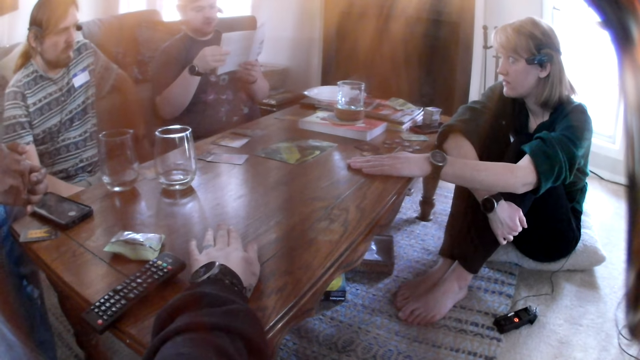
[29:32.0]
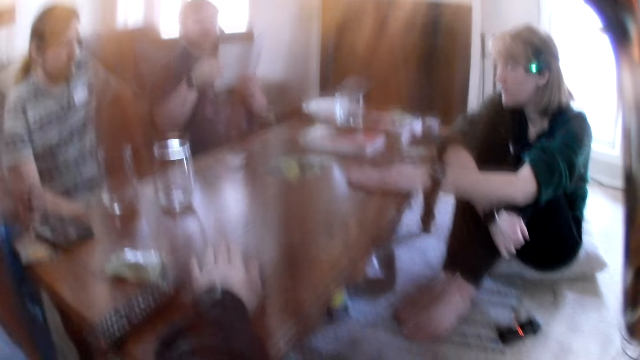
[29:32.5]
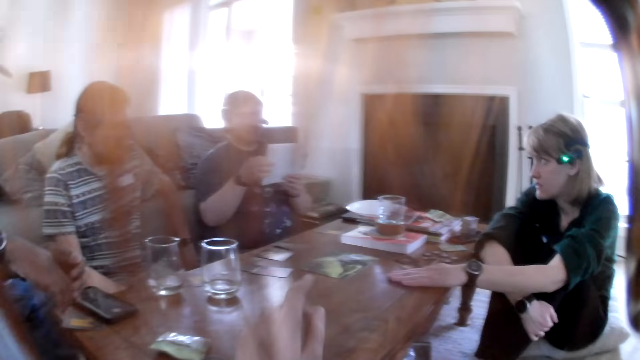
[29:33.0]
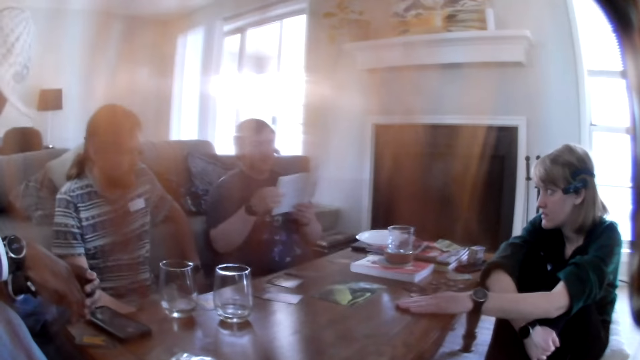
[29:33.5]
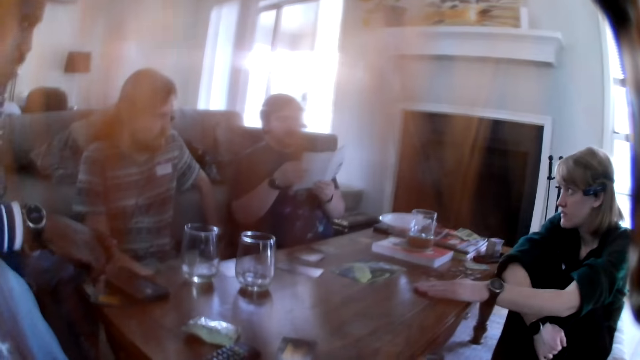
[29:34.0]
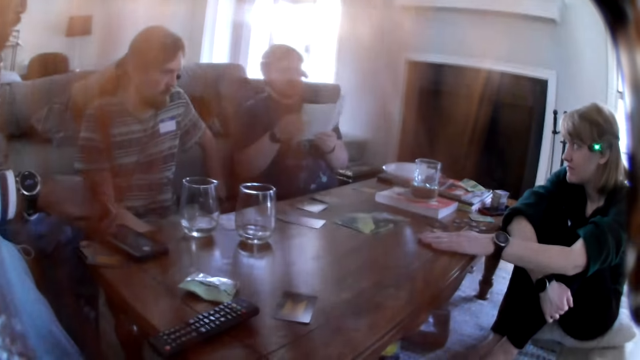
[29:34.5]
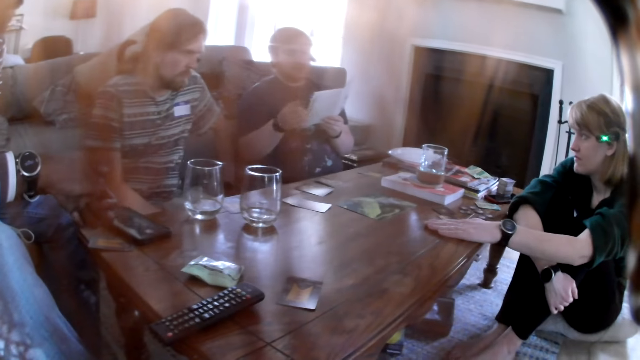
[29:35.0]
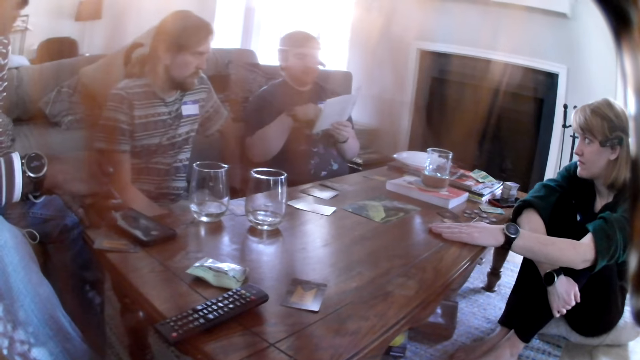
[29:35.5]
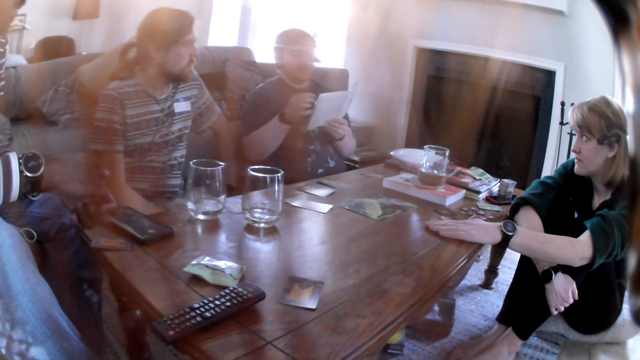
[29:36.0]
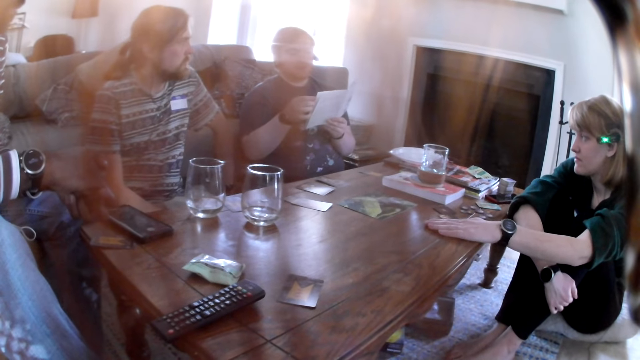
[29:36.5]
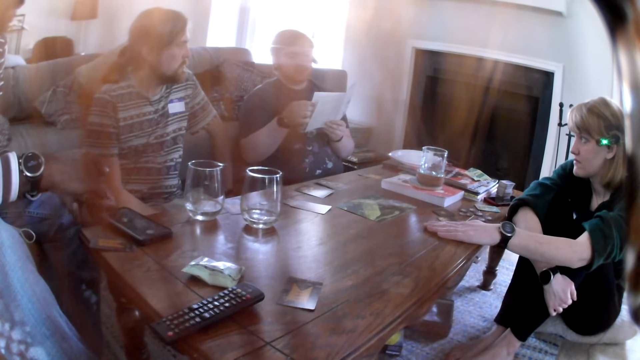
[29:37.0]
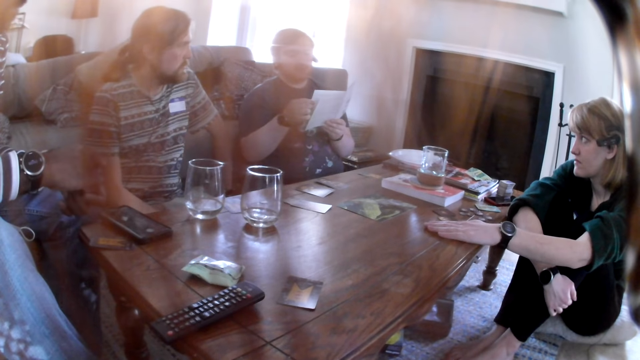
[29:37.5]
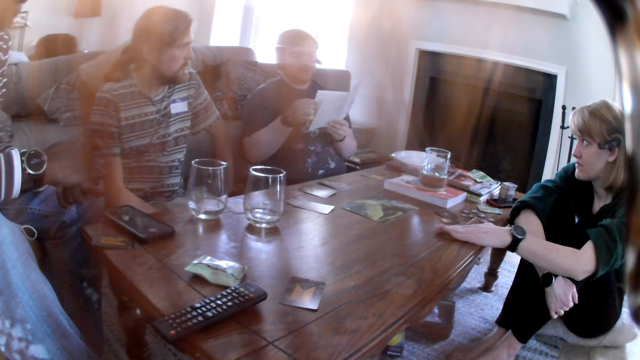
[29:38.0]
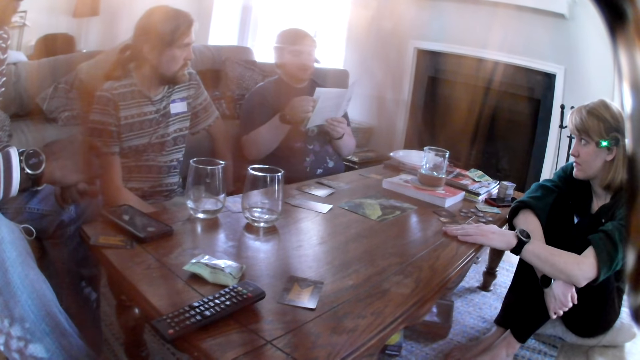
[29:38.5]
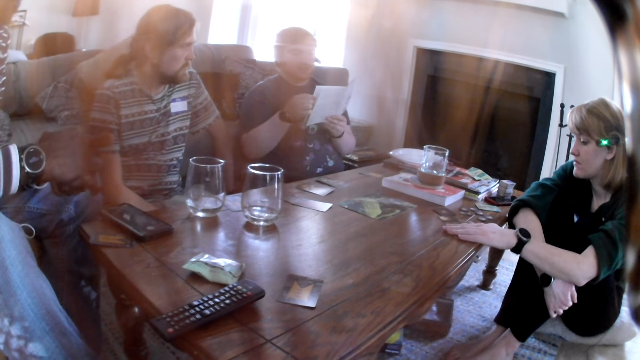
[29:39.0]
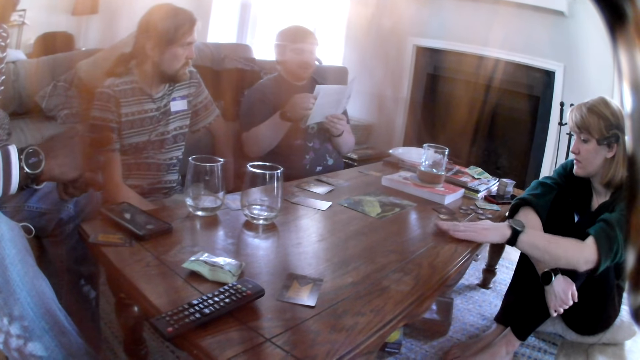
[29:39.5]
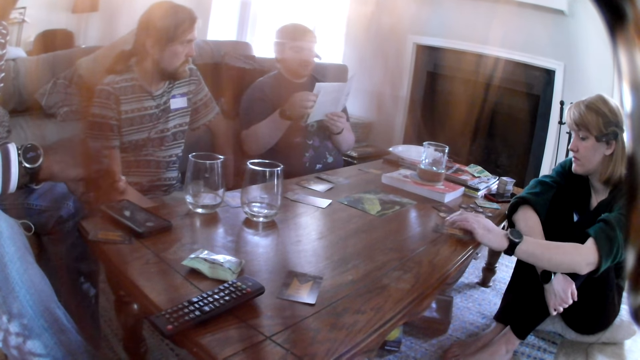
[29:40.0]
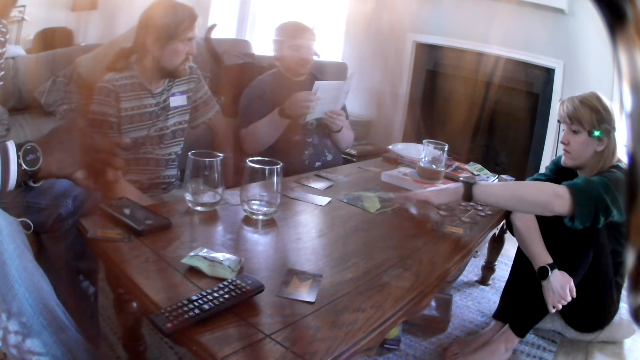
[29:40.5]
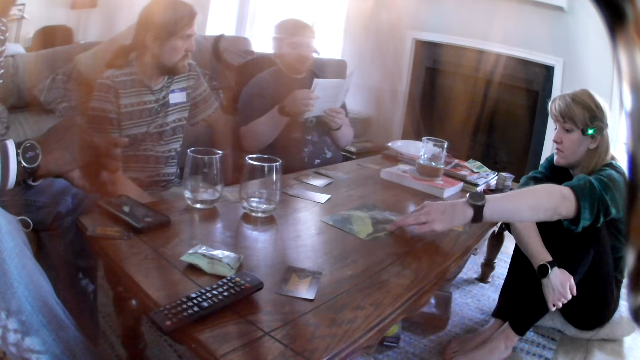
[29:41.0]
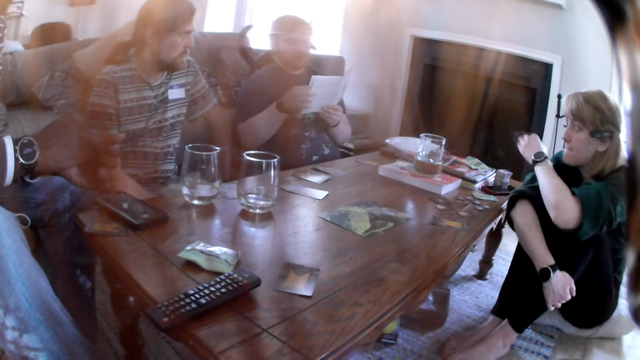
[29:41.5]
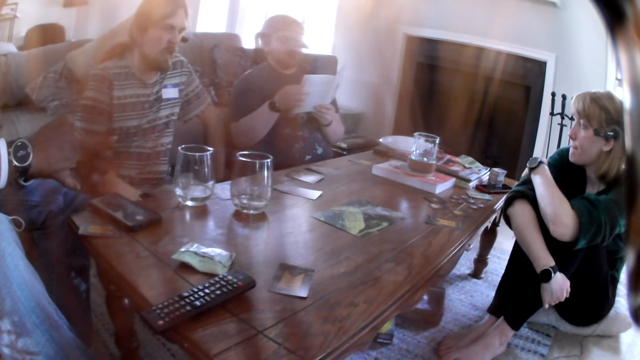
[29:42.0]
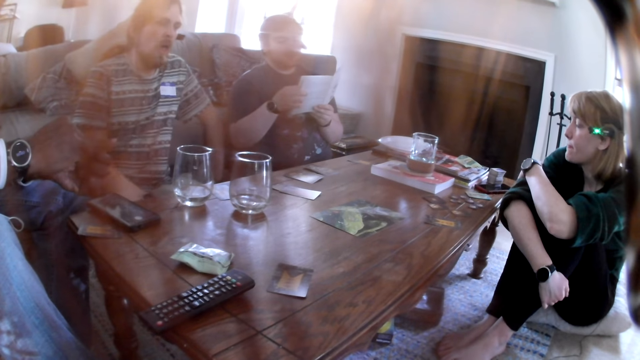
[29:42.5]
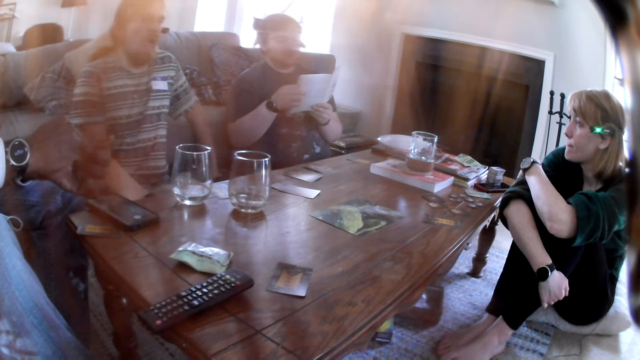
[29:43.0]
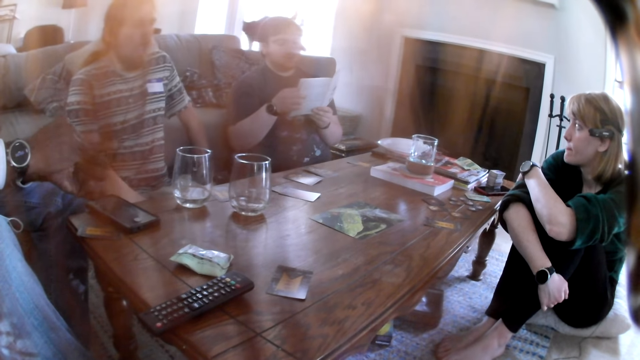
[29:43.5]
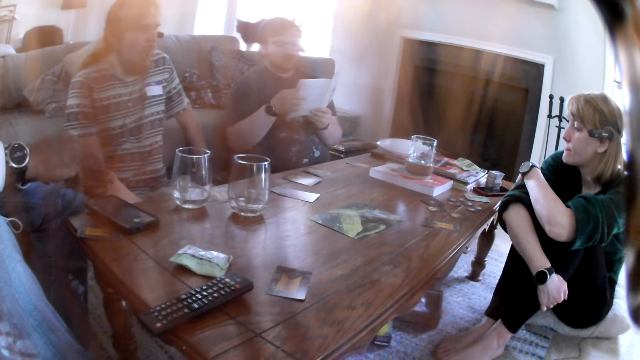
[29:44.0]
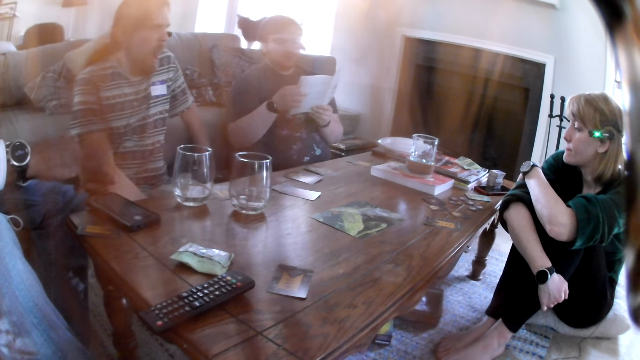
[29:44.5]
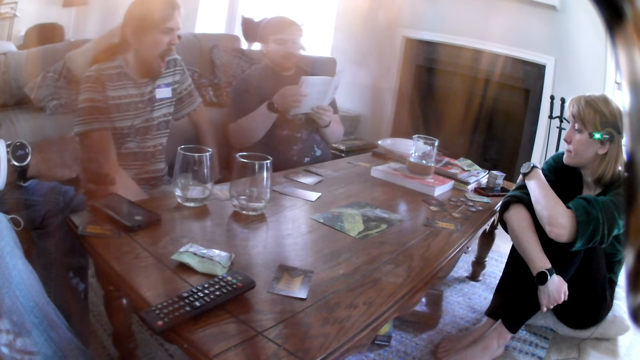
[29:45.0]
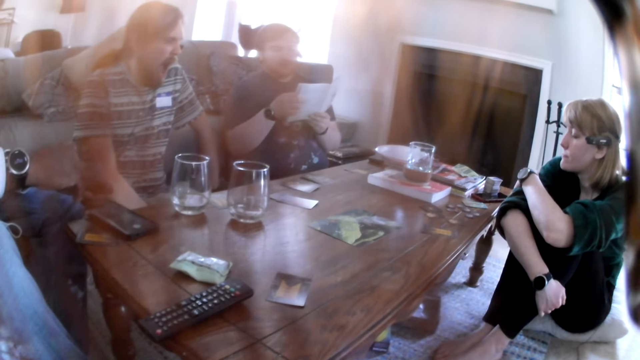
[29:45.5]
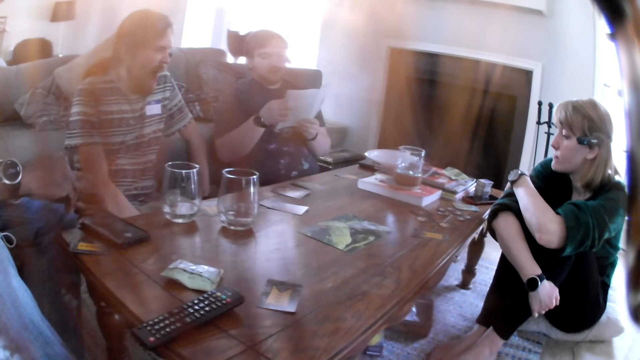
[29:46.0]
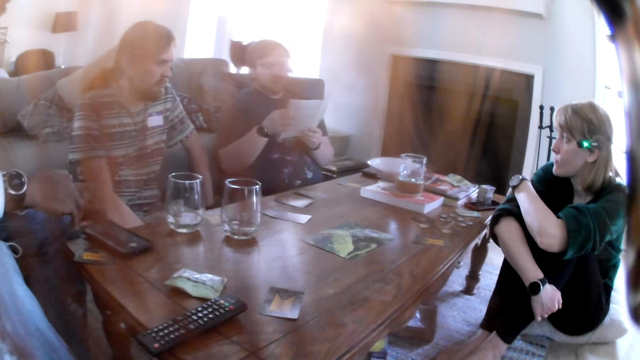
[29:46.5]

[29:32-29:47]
A person reads a booklet. The woman holds a card and moves a paper or cardboard on the table with her left hand. The person reads the booklet again.

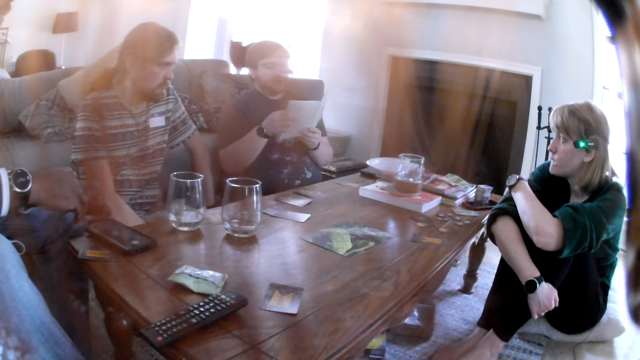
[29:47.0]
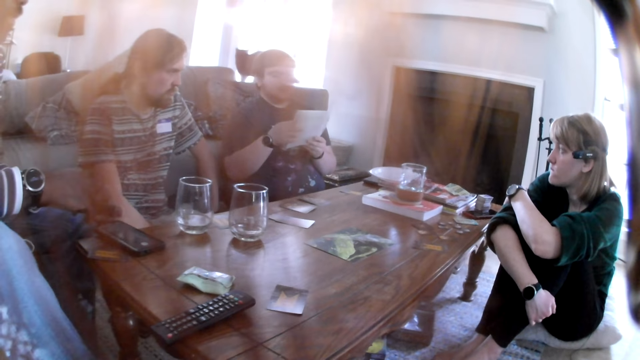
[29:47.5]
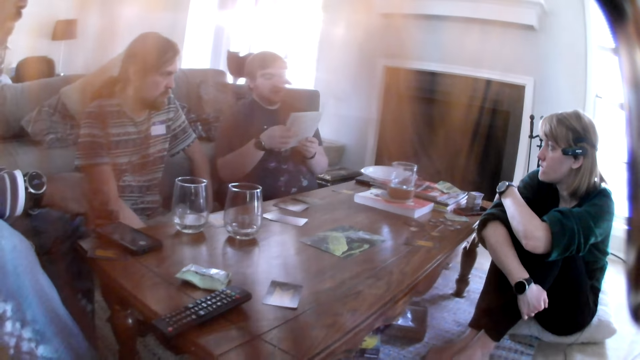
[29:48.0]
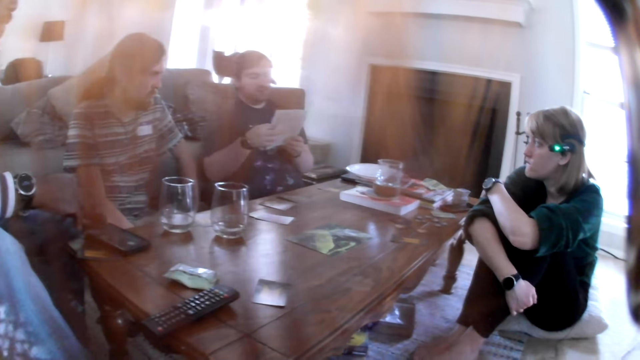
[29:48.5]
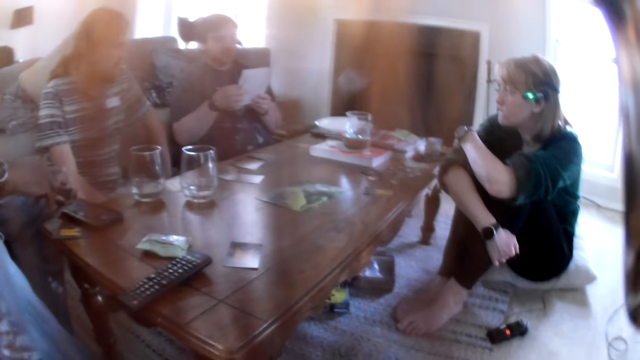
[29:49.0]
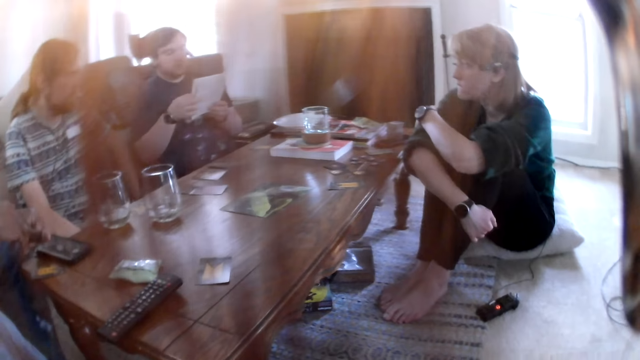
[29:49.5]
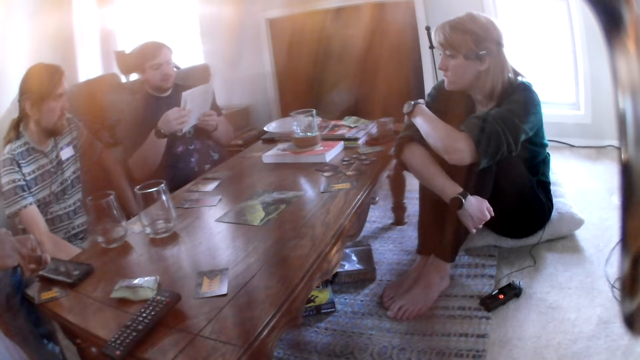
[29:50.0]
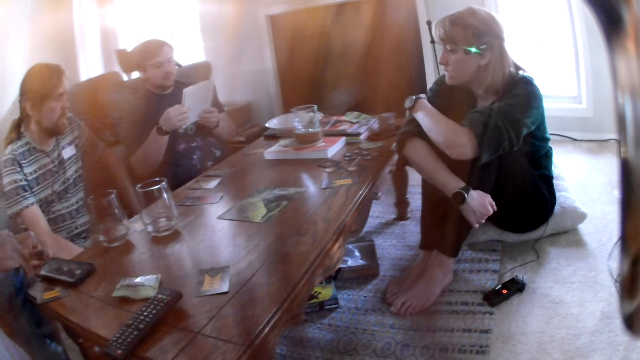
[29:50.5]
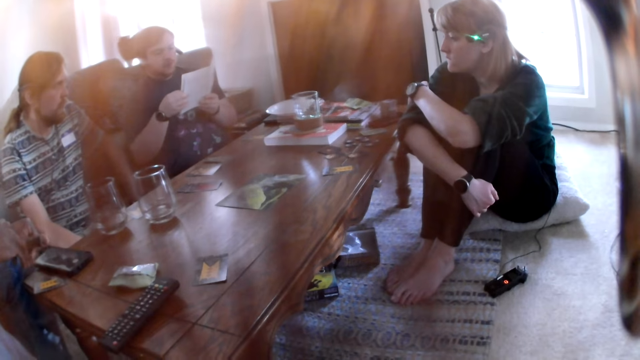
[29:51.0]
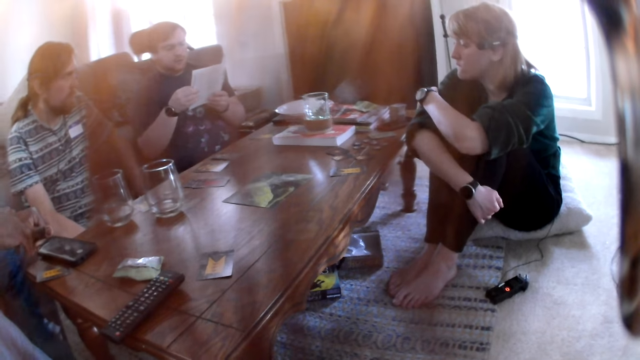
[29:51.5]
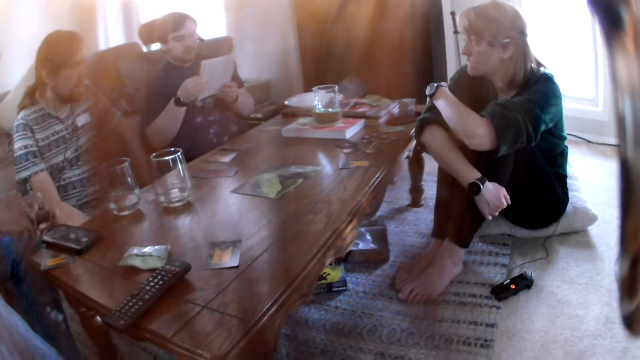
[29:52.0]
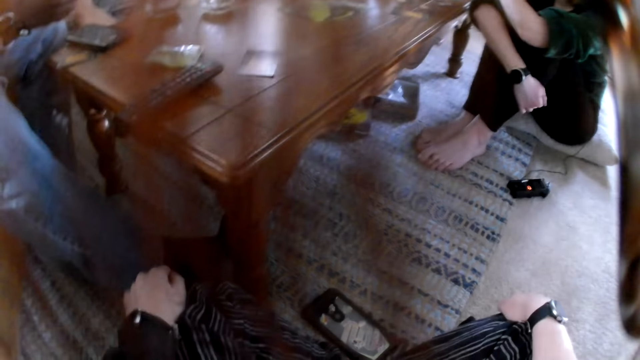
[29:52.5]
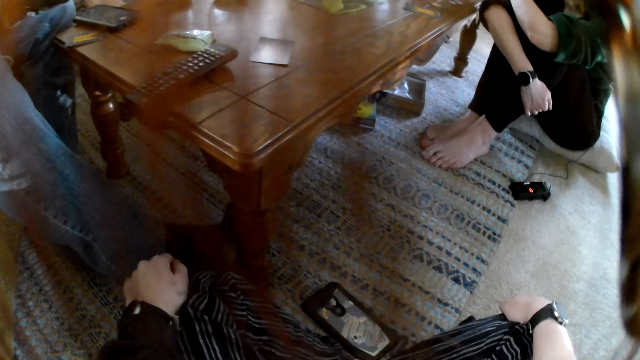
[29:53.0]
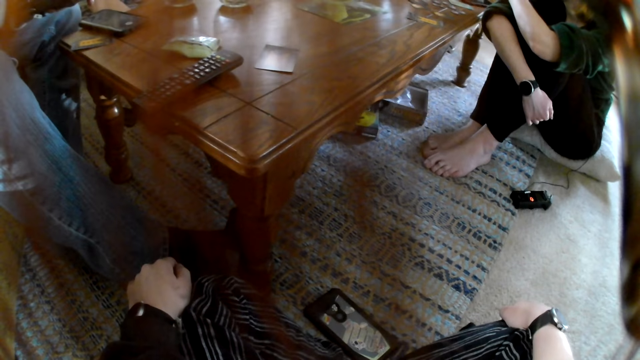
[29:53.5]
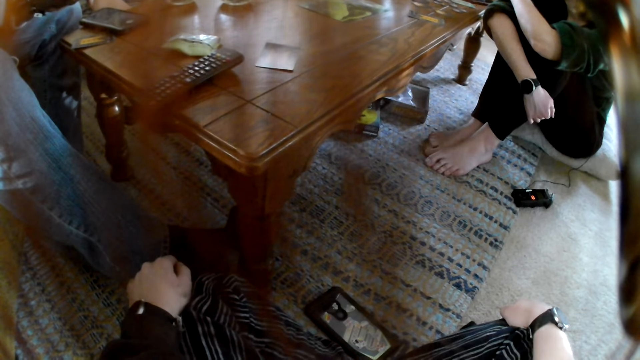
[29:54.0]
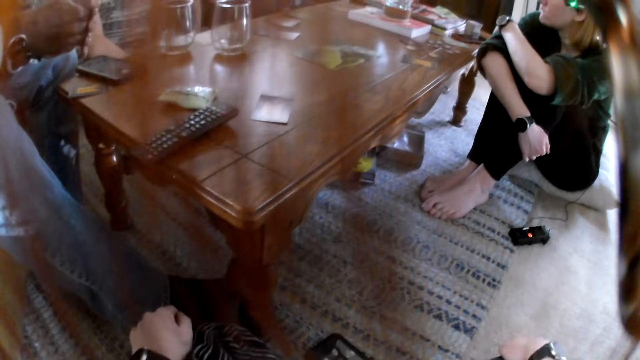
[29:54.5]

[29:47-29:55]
The camera wearer looks around. They look around again.
